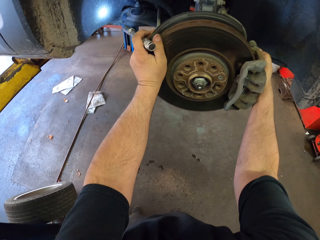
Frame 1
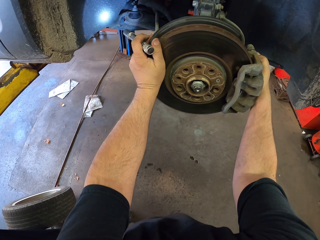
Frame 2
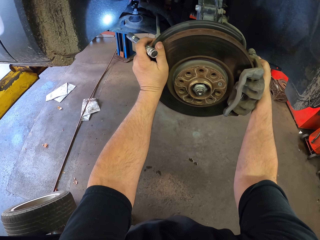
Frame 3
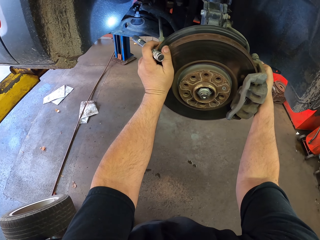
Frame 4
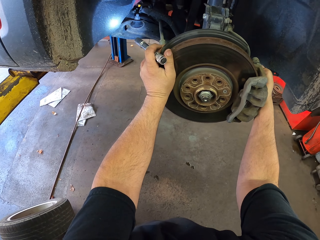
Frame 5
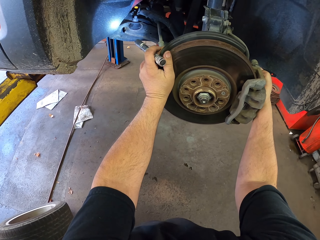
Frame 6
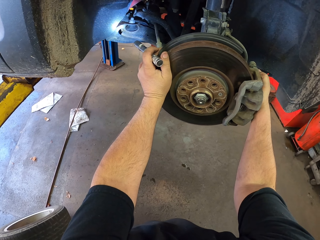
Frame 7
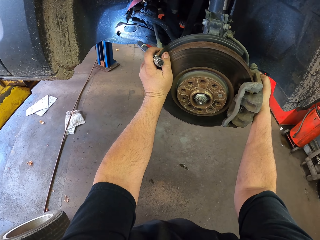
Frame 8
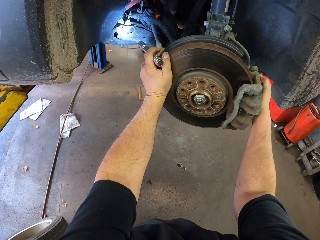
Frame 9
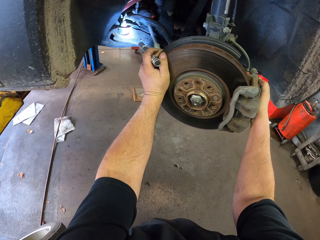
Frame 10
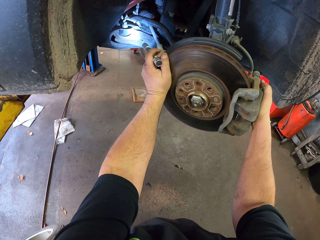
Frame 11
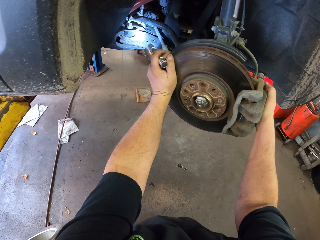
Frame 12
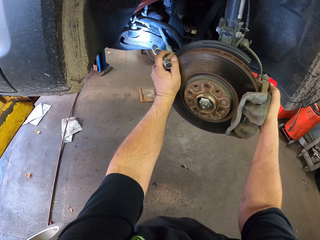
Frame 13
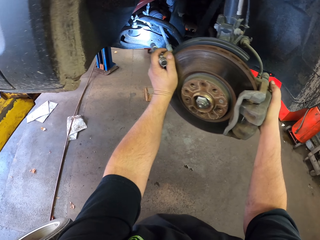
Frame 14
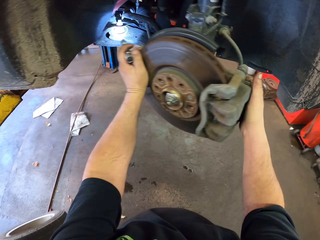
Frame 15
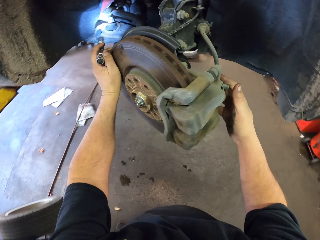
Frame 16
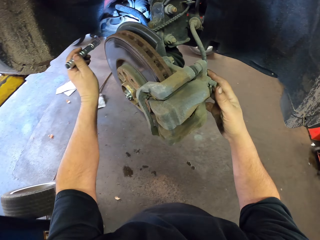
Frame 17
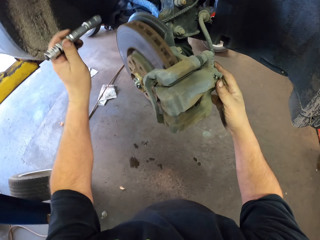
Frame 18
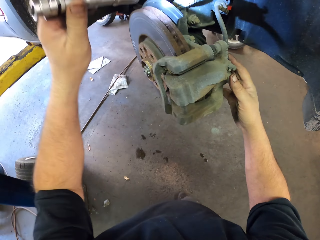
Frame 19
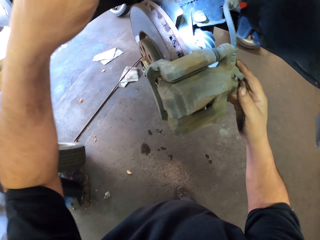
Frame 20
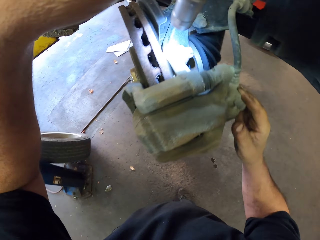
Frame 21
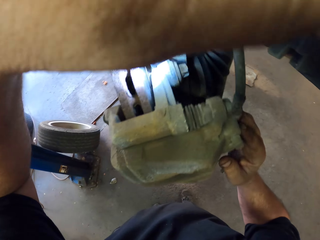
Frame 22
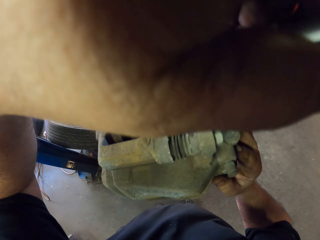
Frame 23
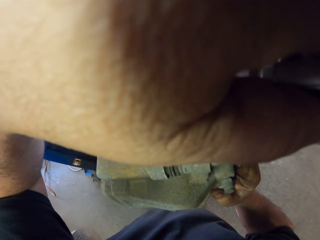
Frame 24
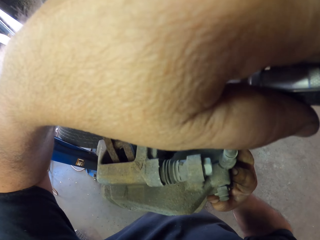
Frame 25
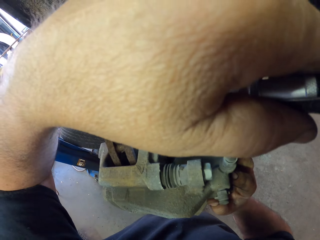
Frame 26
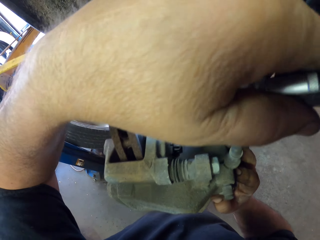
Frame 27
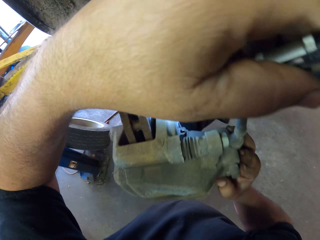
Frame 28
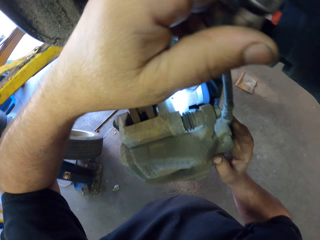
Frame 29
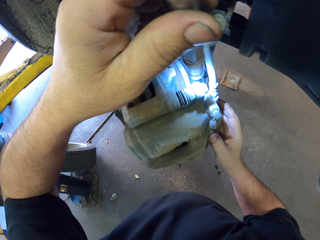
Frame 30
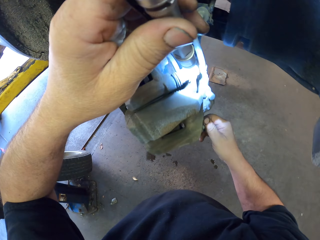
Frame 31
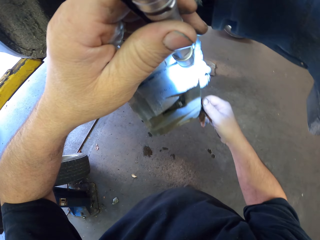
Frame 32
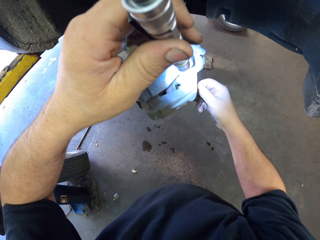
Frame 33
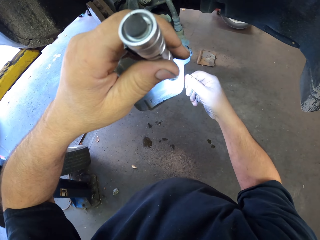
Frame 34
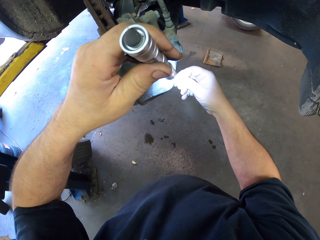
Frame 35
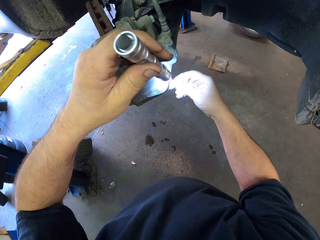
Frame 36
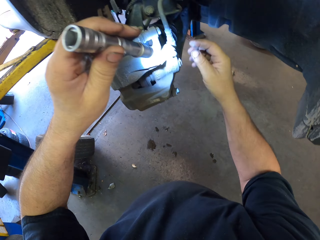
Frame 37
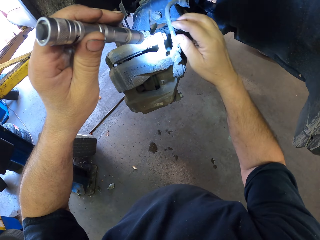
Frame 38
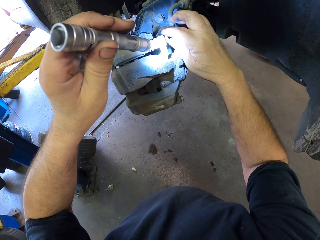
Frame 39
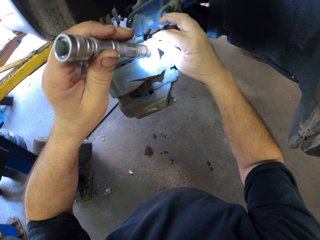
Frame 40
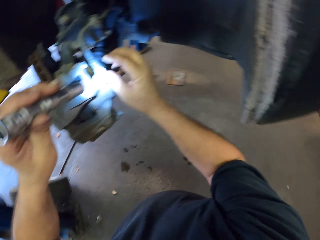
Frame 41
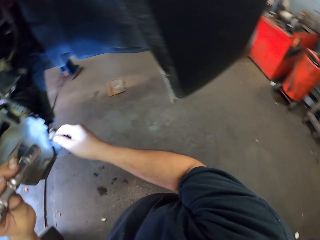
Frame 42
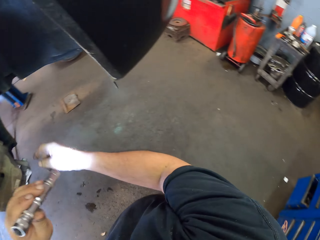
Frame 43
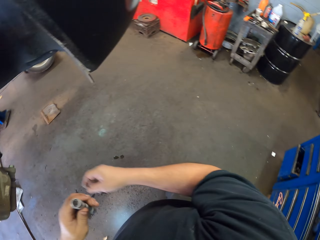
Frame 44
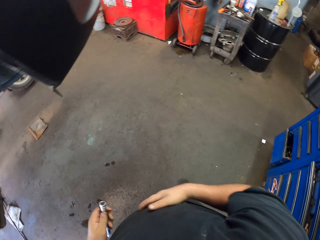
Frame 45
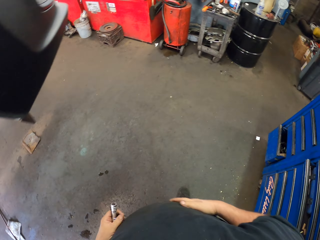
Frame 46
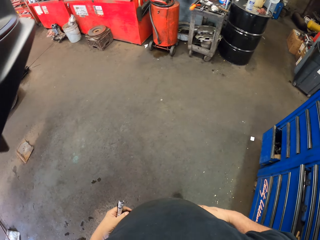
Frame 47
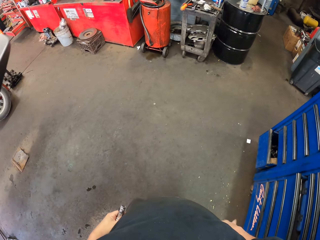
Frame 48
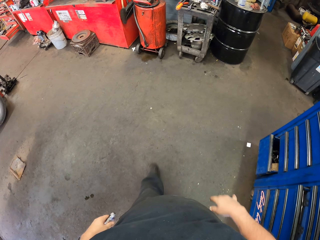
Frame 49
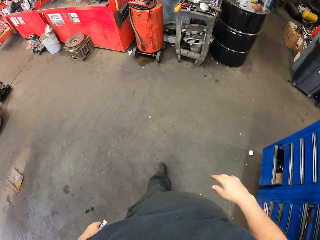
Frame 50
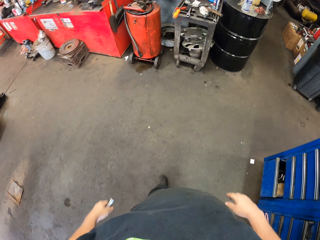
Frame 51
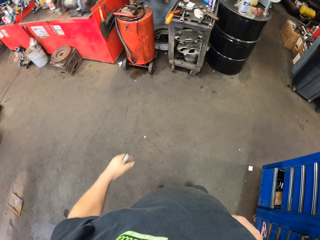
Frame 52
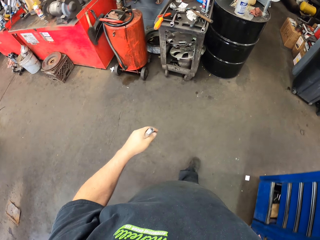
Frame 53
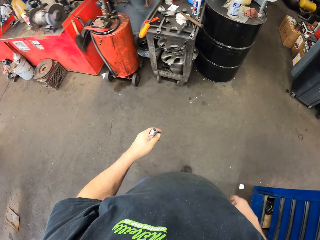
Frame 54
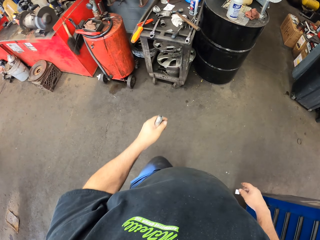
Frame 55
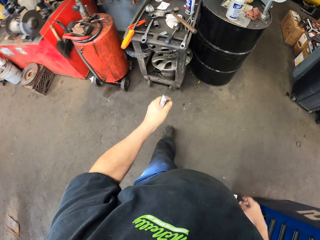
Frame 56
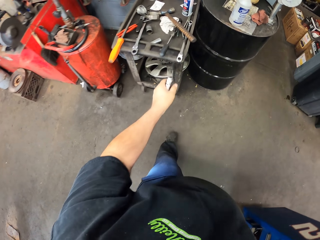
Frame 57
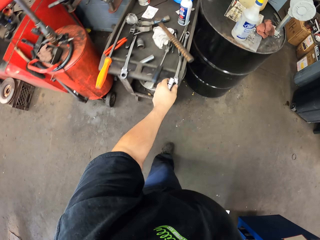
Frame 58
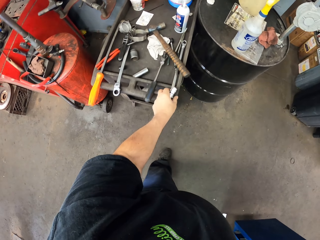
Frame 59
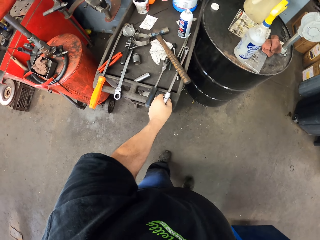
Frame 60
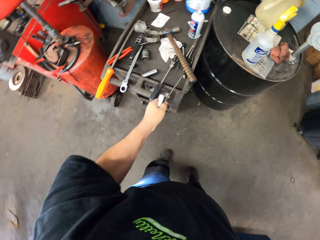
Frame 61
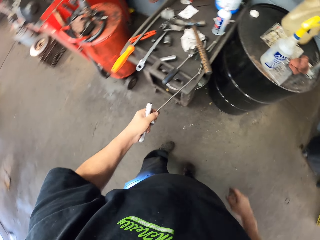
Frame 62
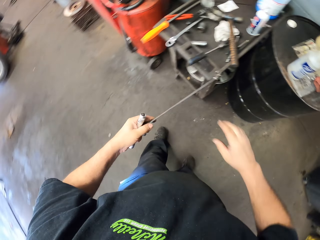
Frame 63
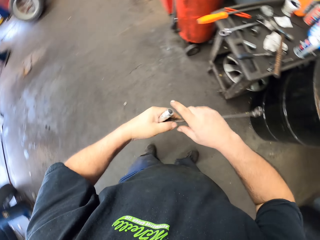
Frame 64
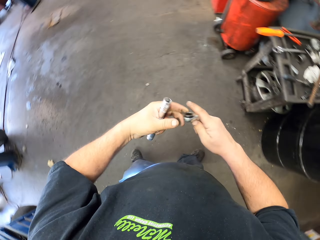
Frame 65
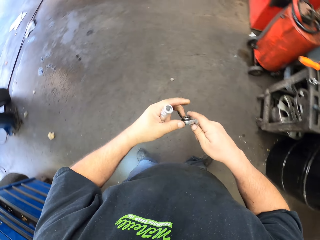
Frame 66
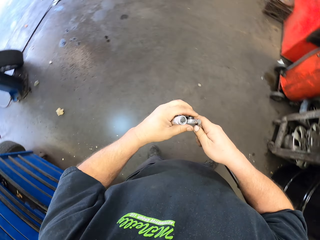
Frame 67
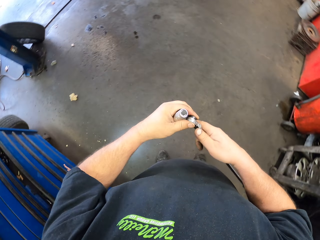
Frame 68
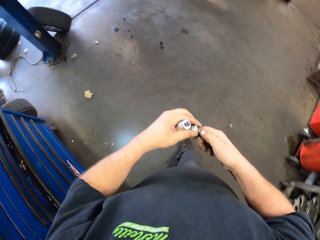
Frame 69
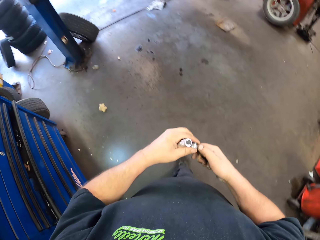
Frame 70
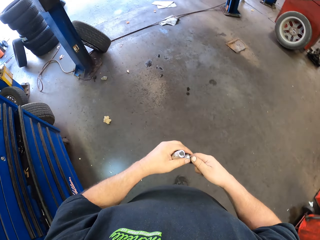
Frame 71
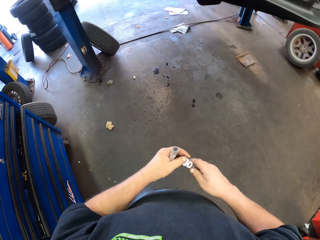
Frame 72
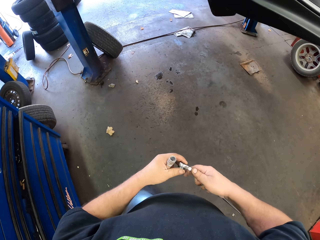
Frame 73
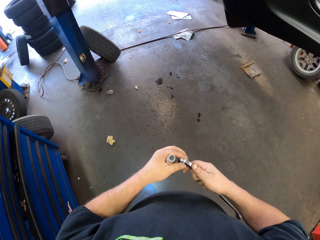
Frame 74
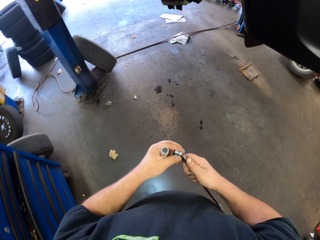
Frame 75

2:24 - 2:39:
The camera wearer inspects the wheel rotor with the flashlight. They light the wheel hub. They walk in the garage. They pick up a wrench from the tool table.

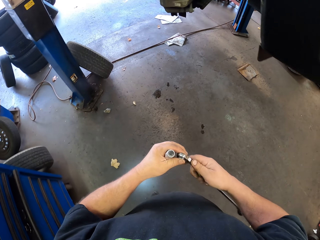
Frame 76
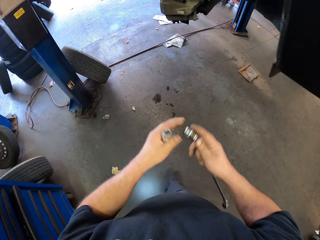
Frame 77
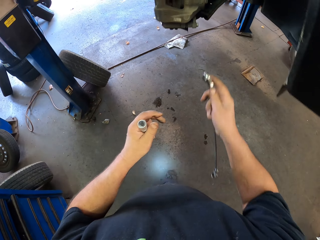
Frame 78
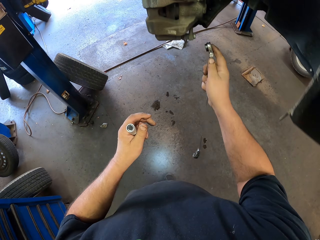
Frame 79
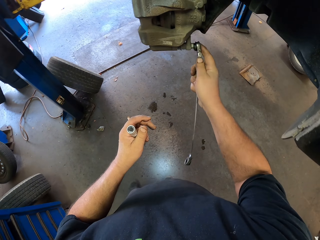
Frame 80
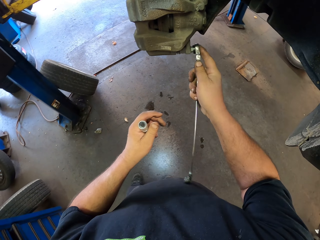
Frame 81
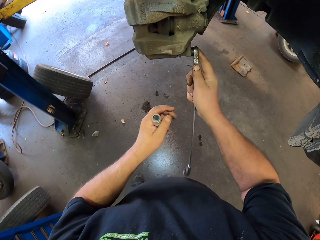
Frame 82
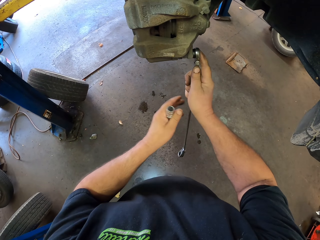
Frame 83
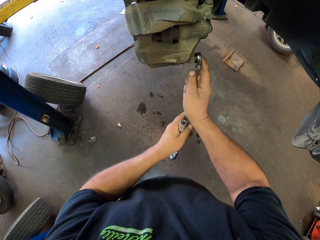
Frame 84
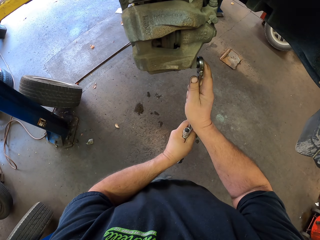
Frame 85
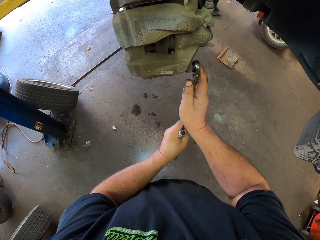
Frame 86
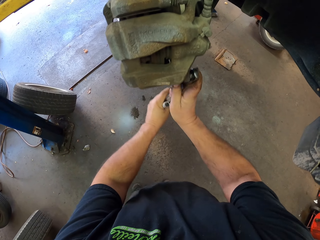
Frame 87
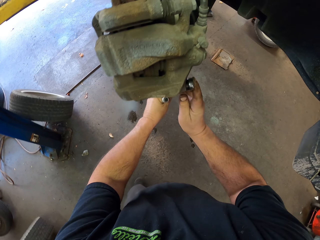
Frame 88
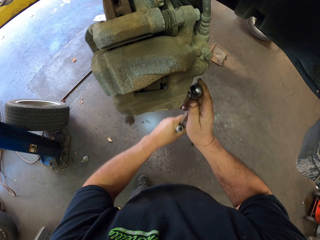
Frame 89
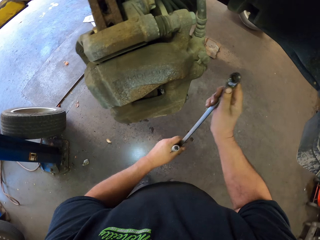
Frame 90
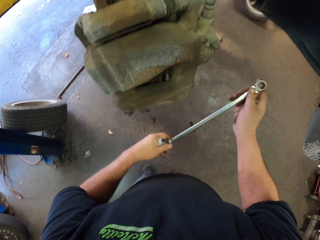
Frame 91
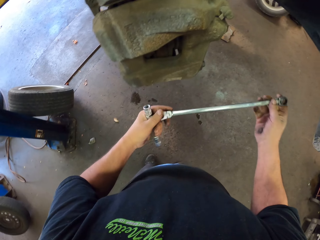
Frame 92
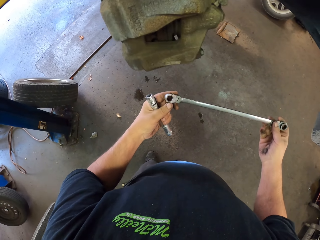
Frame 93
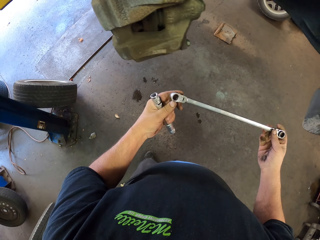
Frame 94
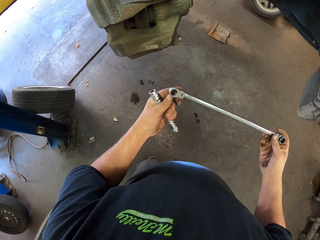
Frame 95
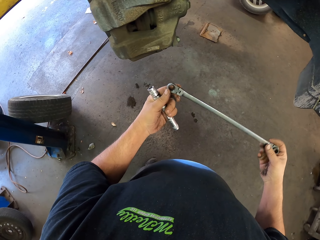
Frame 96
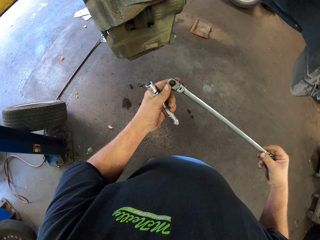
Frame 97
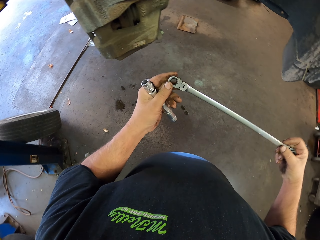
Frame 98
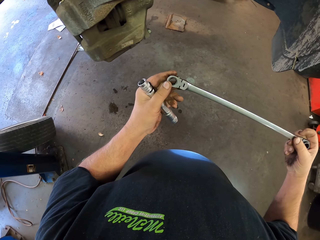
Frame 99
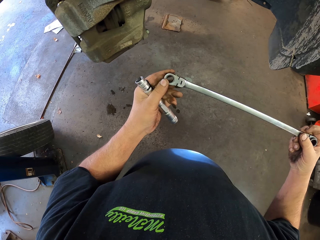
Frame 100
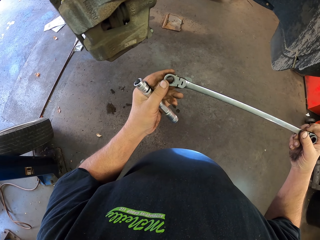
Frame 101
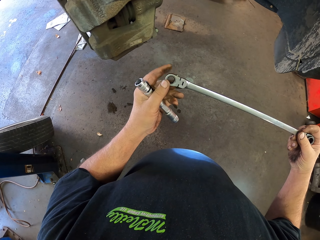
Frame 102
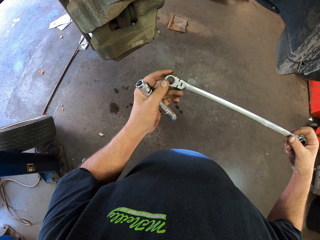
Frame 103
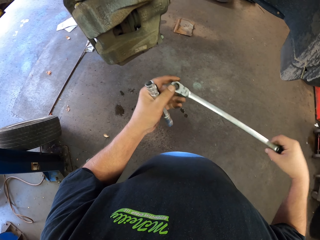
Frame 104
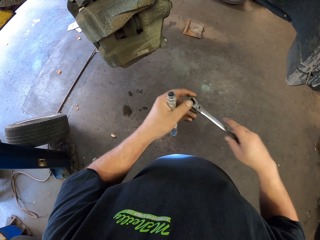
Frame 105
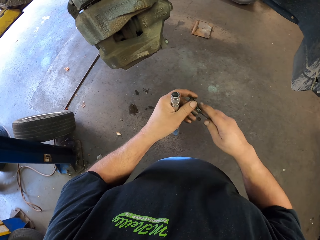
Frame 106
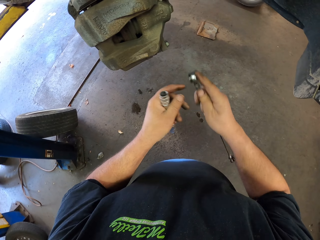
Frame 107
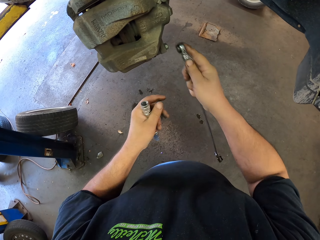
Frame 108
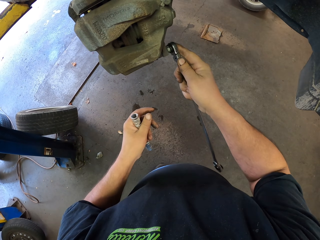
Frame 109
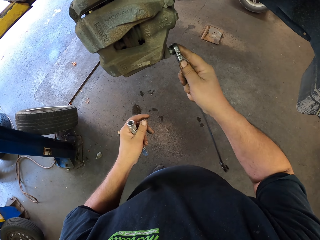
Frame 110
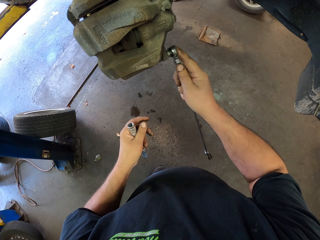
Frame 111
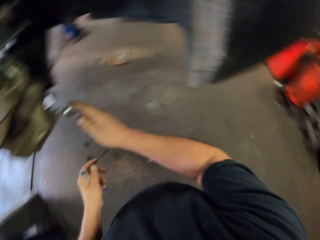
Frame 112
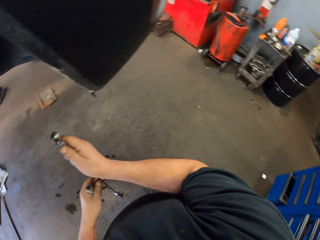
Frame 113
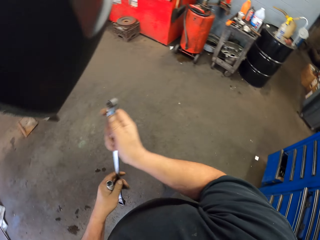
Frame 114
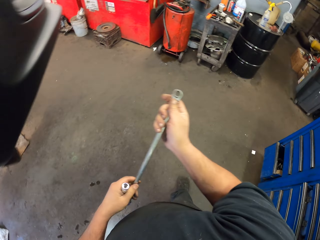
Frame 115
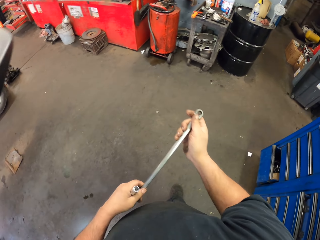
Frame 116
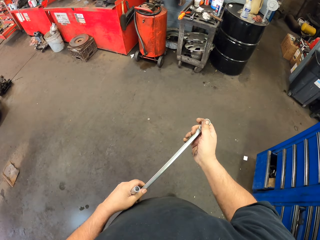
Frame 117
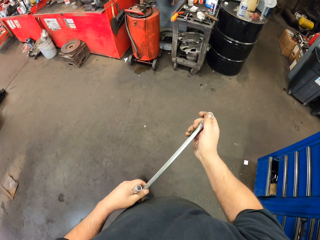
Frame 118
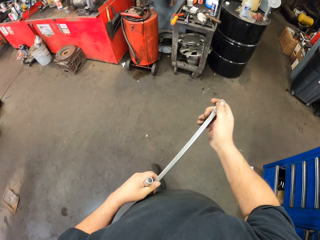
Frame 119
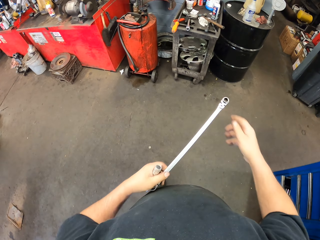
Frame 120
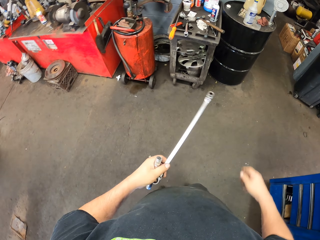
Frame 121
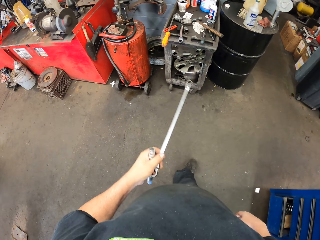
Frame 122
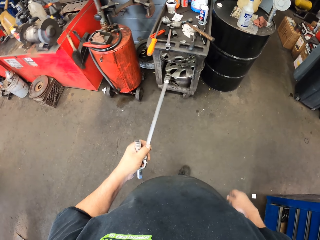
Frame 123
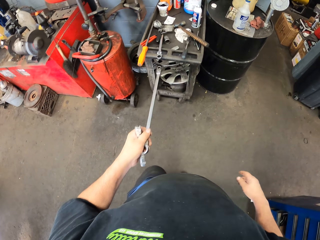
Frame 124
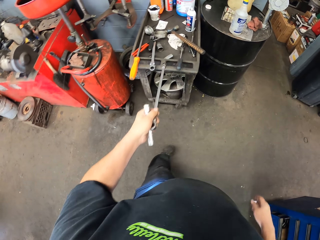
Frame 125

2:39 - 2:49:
The camera wearer untightens the bolt or nut on the wheel rotor with the wrench or spanner. They hold the spanner. They loosen the nut. They walk in the garage.
